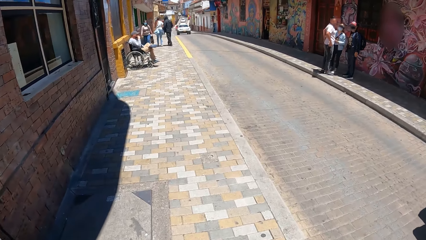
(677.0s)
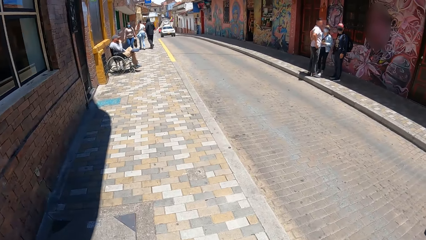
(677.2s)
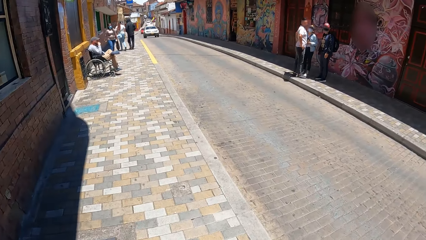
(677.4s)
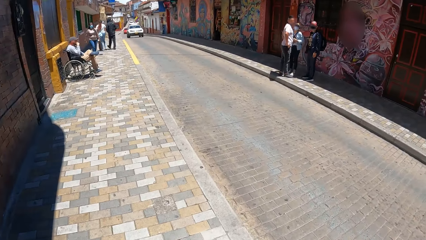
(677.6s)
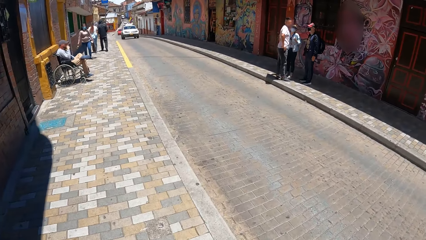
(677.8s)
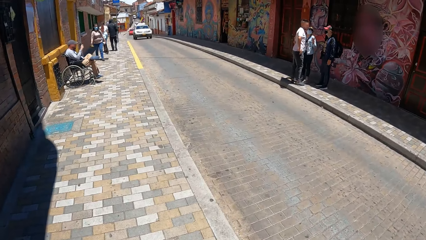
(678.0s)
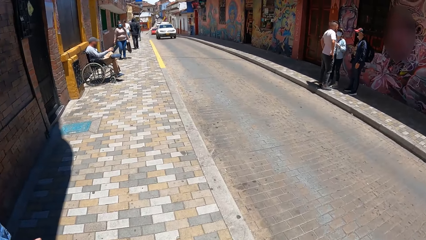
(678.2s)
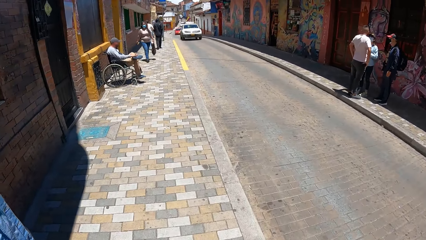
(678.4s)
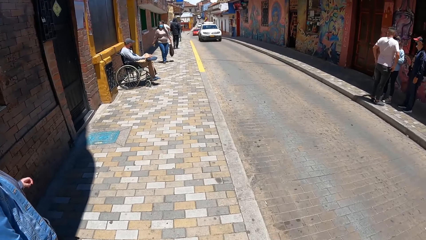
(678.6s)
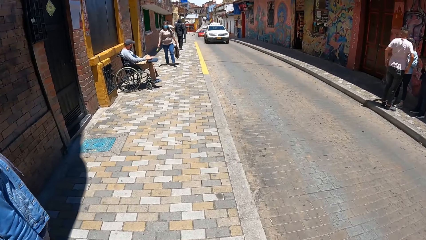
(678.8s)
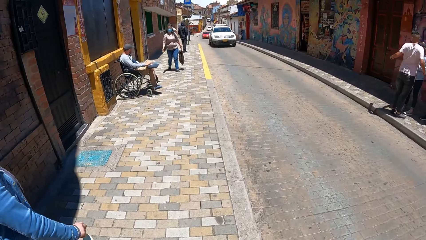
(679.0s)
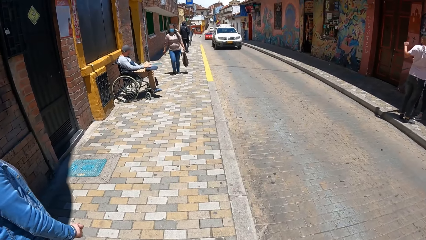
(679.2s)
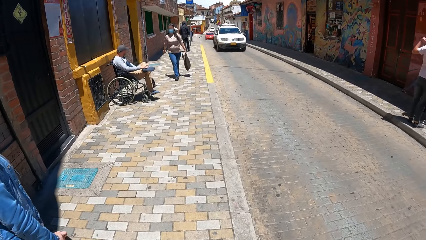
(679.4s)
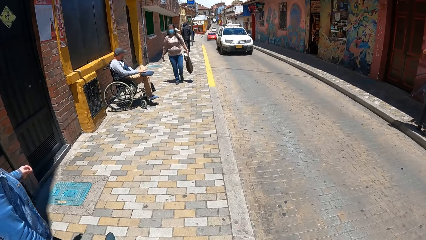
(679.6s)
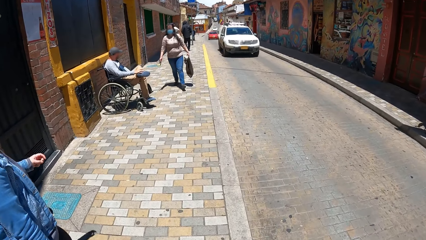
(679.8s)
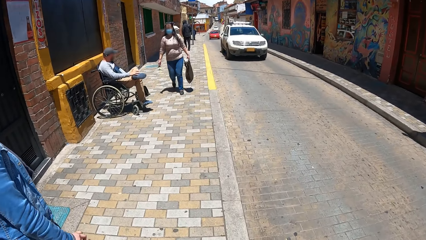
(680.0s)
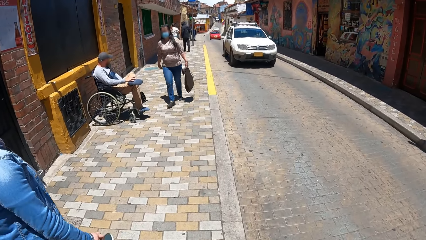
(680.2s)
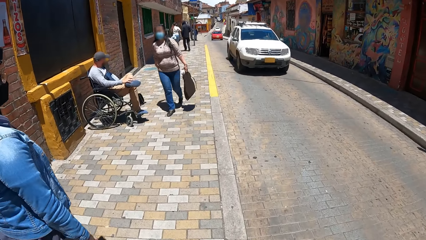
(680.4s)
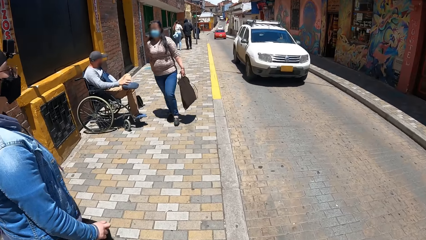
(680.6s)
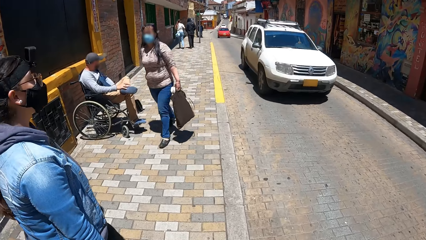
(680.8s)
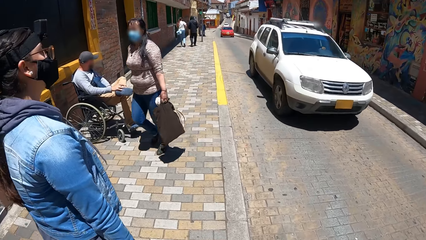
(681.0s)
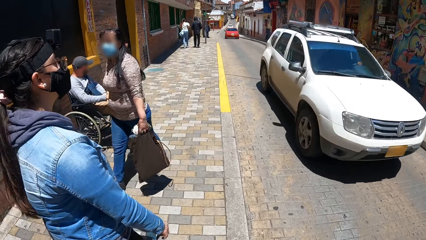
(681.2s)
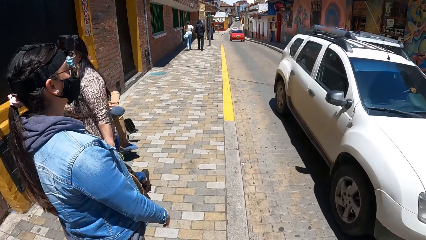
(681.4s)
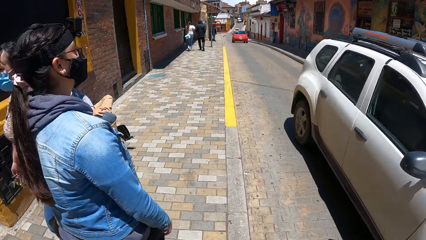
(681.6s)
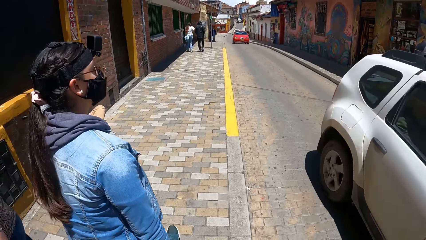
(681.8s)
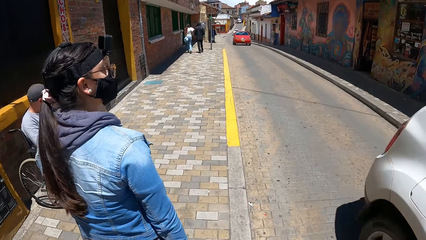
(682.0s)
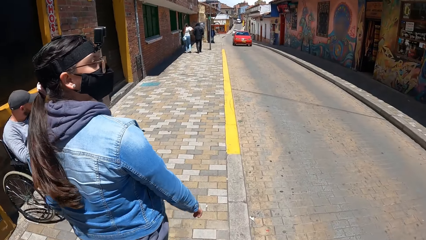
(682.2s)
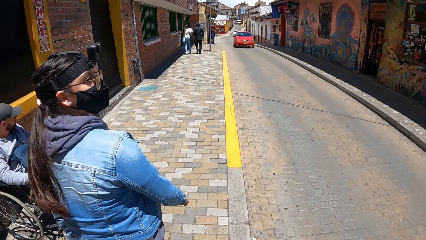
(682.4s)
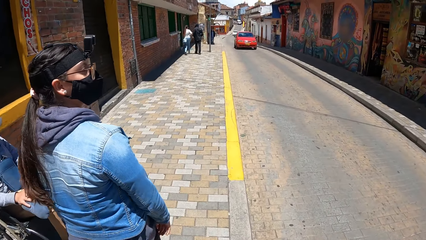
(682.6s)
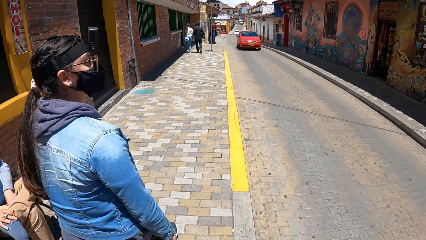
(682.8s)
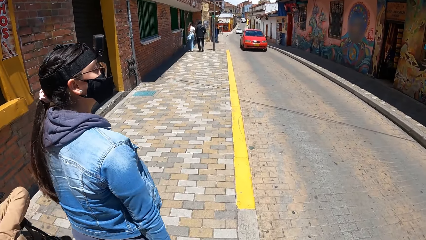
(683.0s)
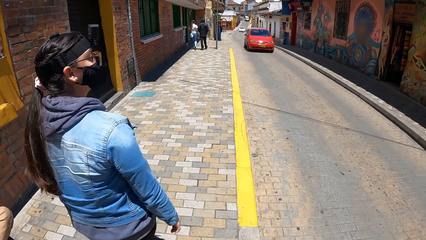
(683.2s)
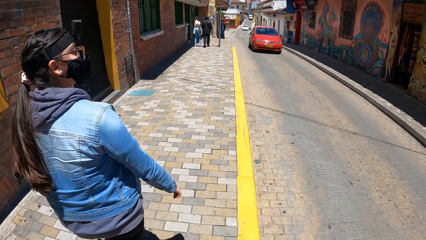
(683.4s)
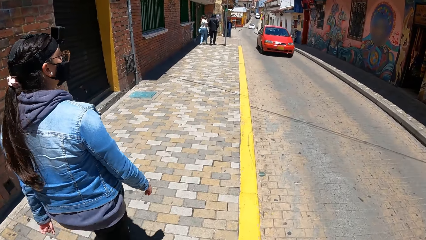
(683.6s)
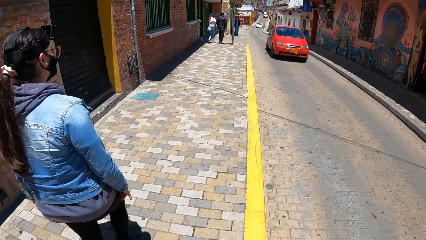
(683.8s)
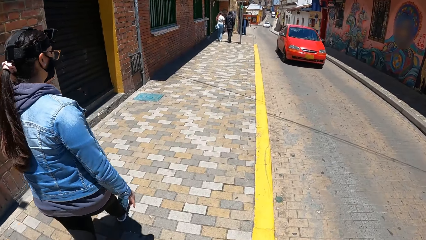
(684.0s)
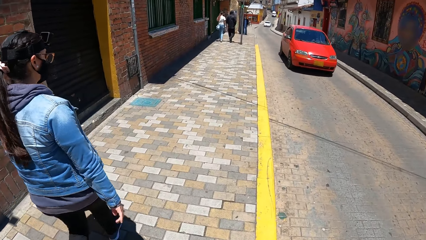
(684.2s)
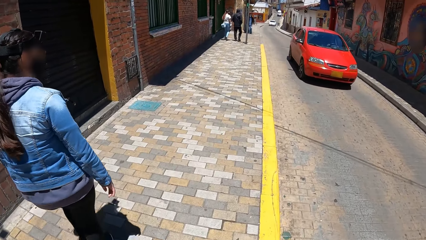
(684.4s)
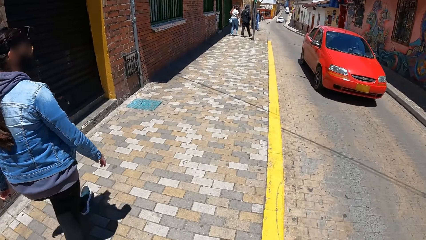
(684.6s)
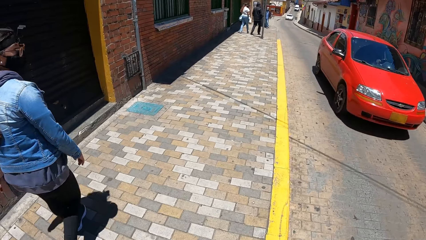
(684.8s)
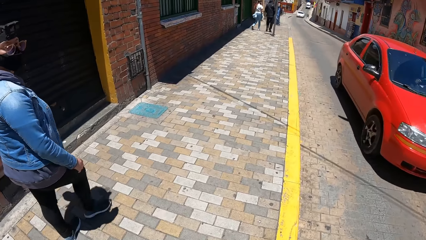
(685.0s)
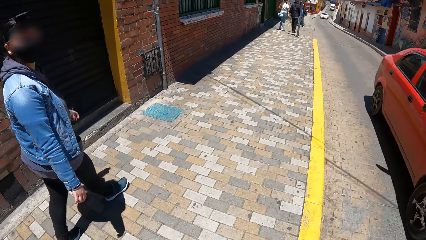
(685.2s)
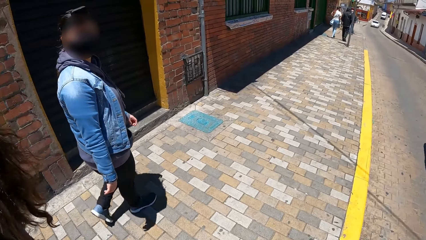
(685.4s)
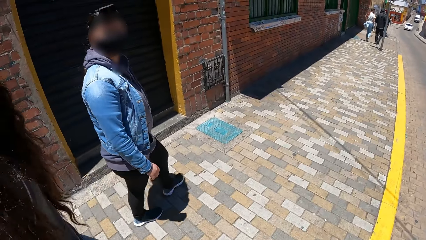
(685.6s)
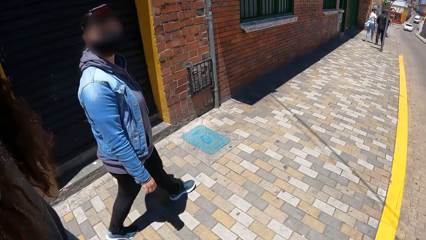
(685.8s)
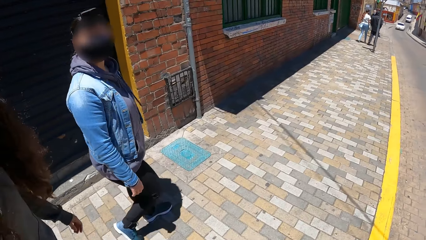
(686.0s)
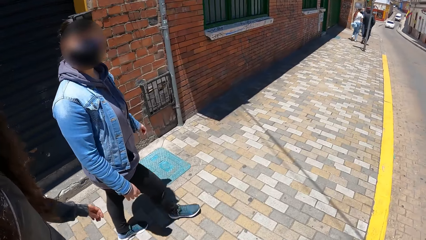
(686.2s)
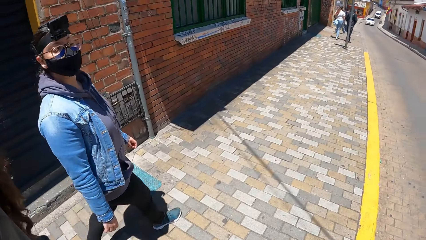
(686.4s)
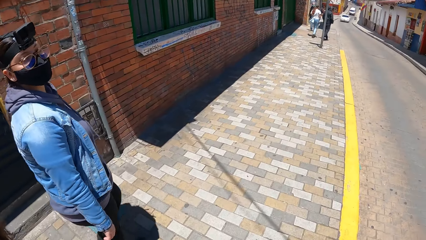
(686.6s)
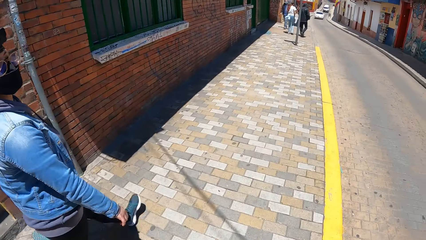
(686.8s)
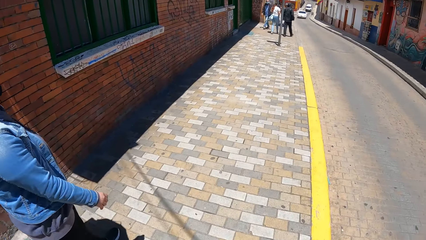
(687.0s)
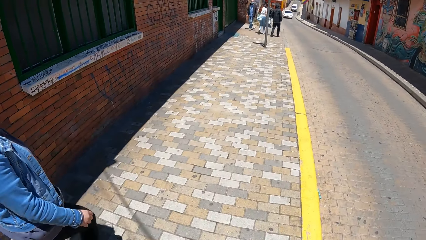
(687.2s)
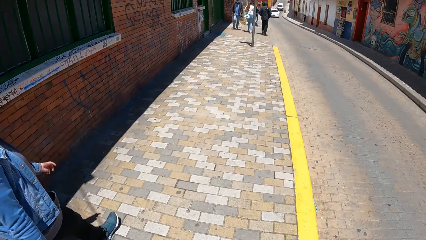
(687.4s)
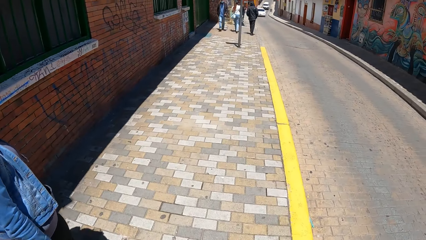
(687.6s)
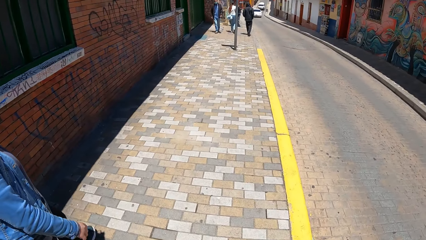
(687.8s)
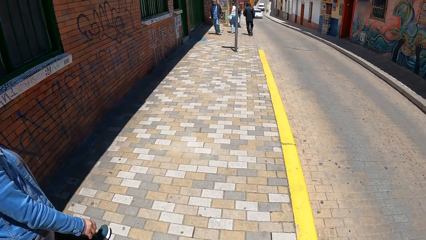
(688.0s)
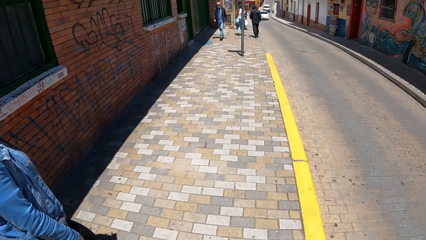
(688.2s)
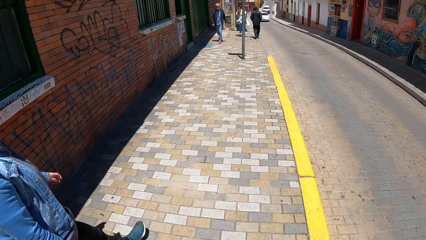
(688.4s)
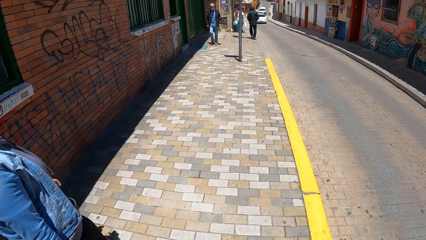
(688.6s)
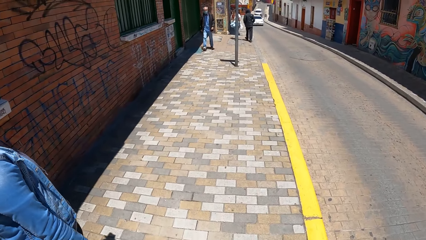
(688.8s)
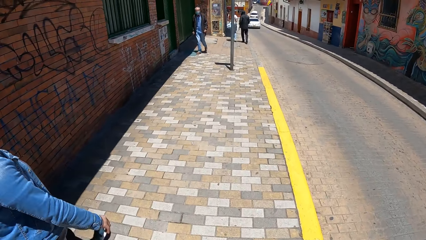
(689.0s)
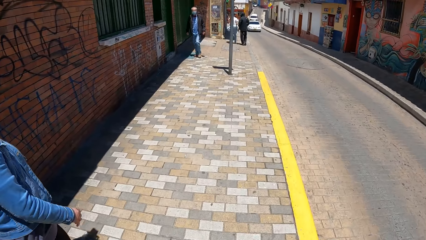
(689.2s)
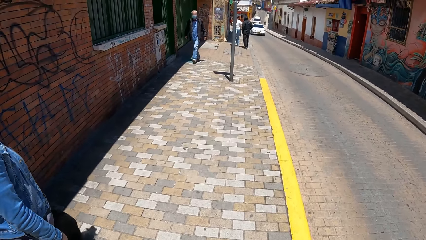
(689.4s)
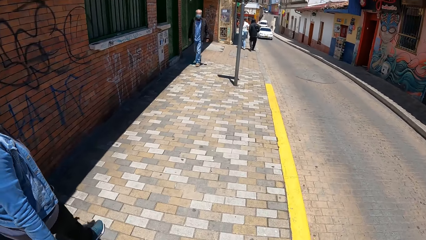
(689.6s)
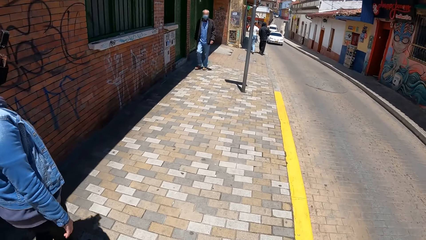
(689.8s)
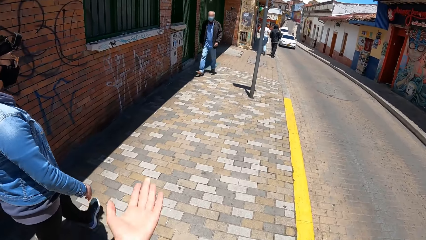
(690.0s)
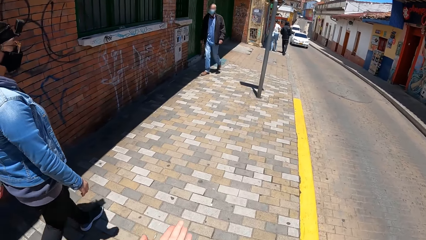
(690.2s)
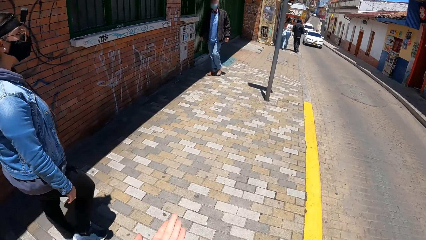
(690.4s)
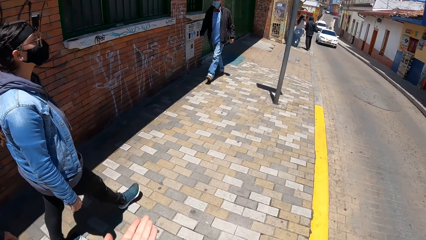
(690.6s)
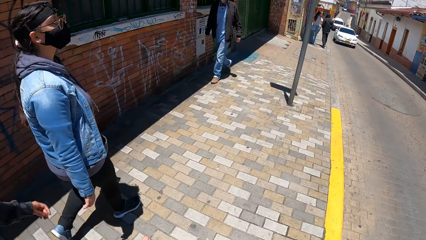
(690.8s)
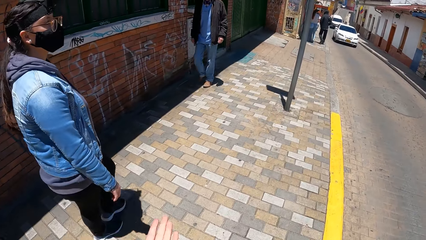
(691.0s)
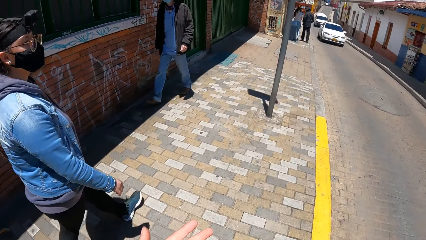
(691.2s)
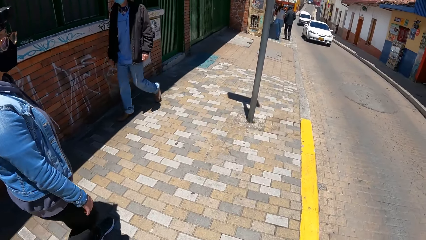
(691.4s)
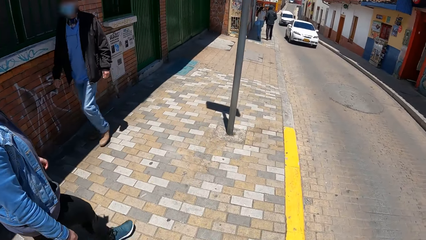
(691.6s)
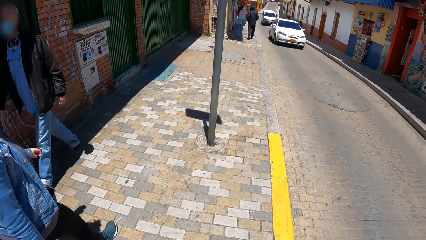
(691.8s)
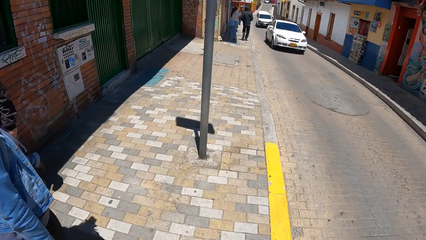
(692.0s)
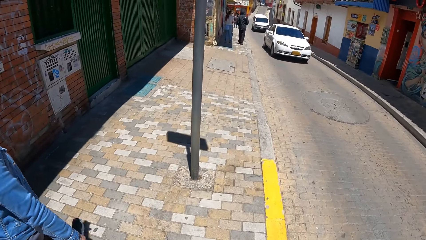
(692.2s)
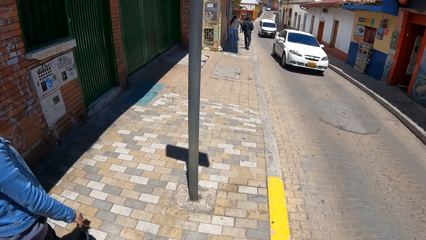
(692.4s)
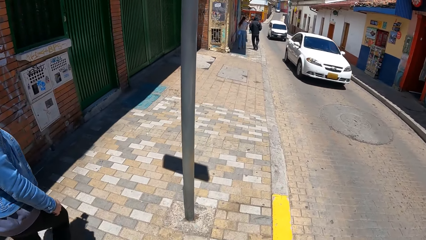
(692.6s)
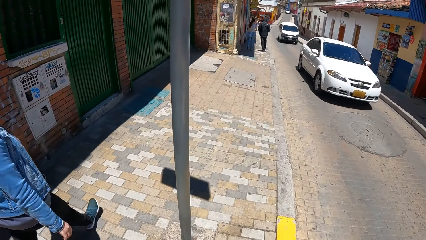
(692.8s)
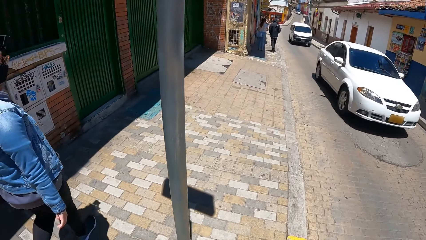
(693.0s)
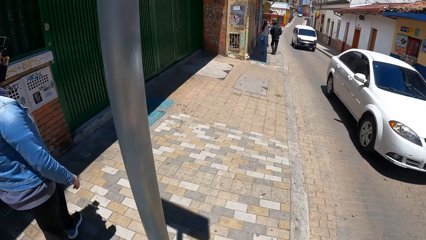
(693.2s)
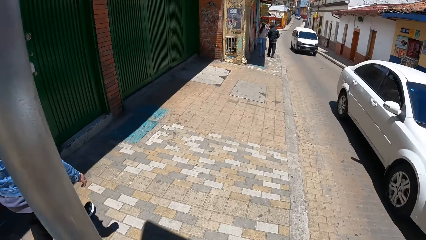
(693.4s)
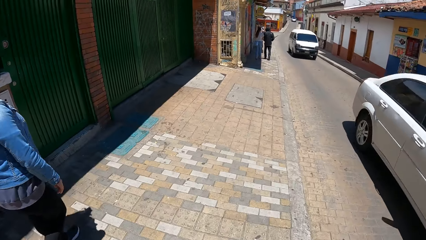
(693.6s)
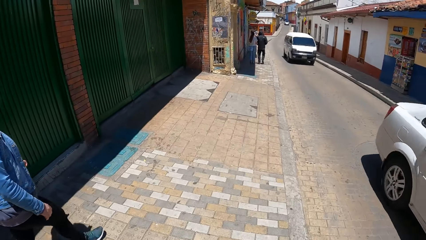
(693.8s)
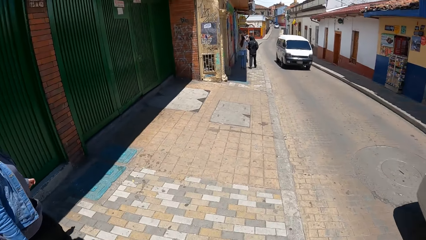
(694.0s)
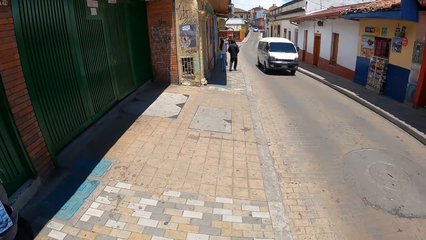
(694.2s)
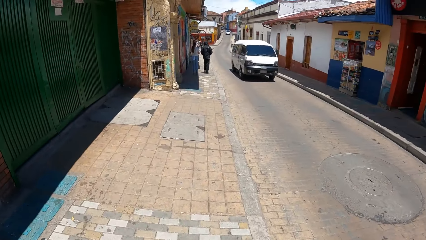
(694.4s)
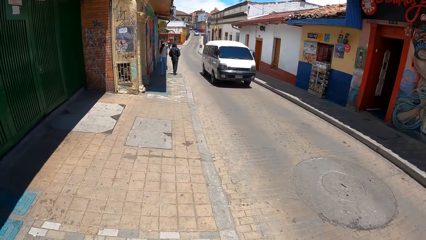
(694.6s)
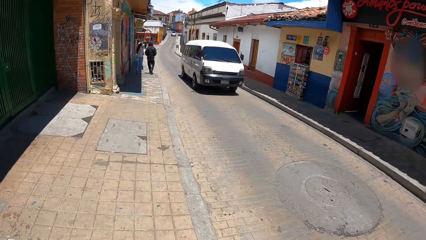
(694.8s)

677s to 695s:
A white car drives past the camera wearer. A red car drives past them. A white car drives past them.
